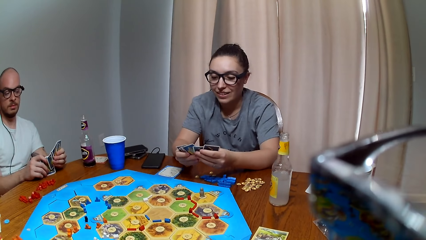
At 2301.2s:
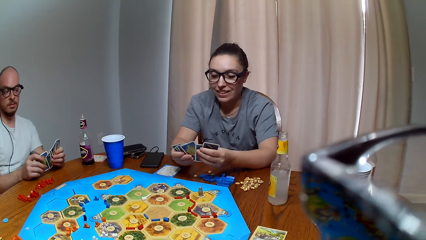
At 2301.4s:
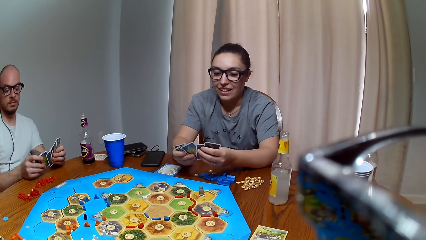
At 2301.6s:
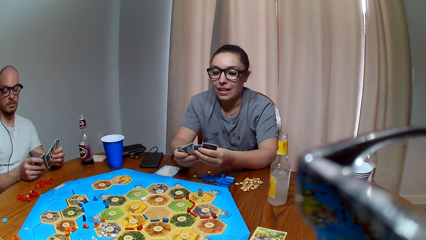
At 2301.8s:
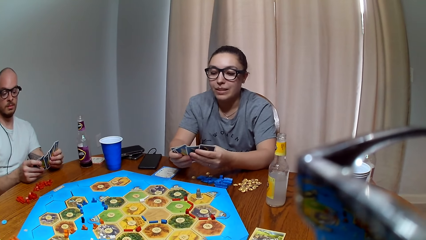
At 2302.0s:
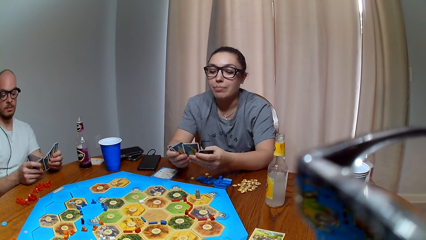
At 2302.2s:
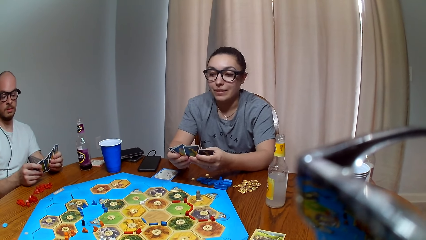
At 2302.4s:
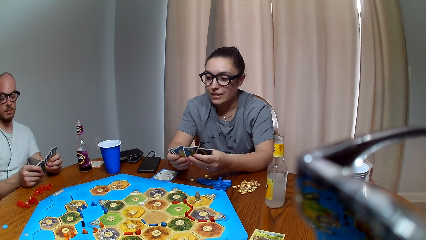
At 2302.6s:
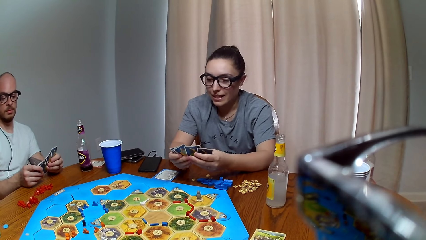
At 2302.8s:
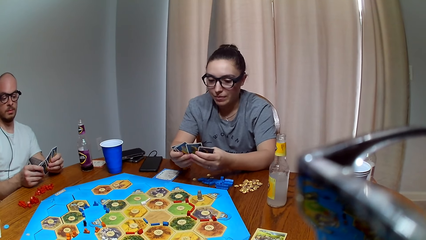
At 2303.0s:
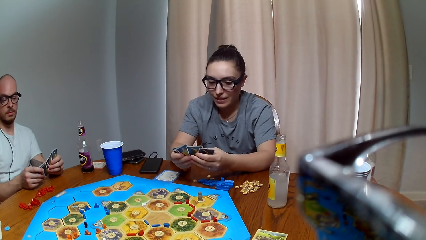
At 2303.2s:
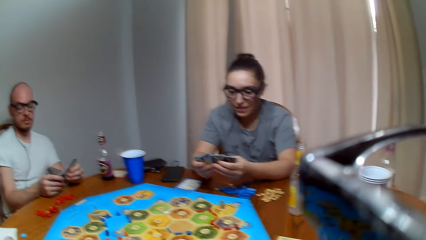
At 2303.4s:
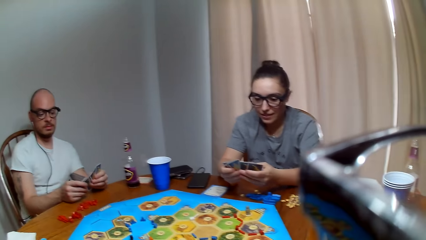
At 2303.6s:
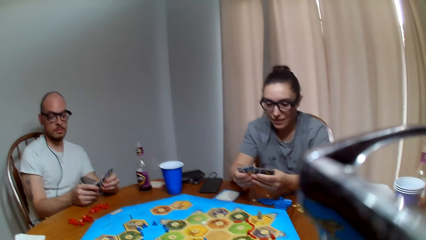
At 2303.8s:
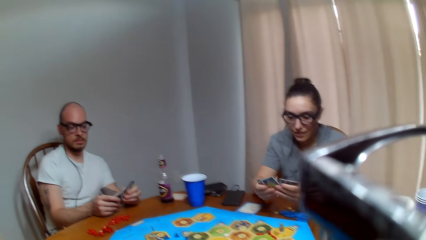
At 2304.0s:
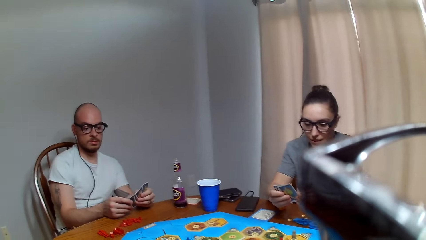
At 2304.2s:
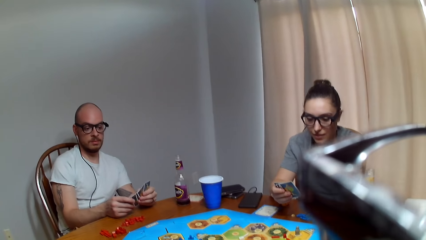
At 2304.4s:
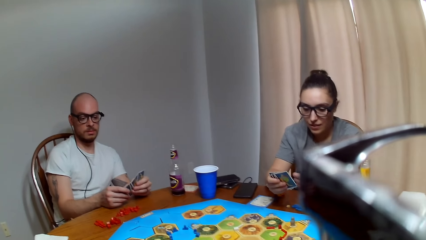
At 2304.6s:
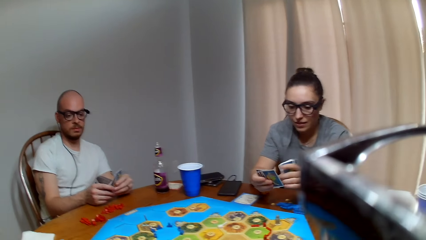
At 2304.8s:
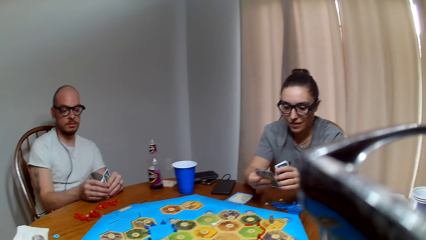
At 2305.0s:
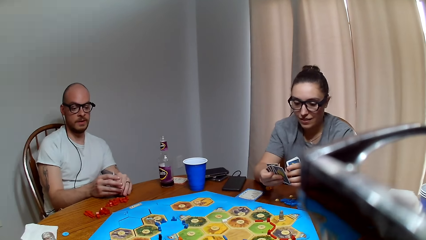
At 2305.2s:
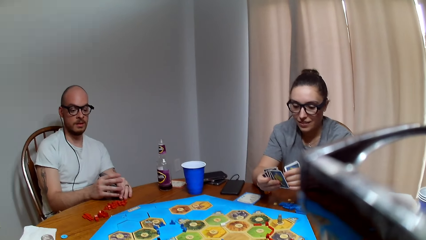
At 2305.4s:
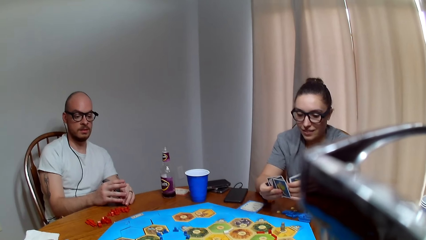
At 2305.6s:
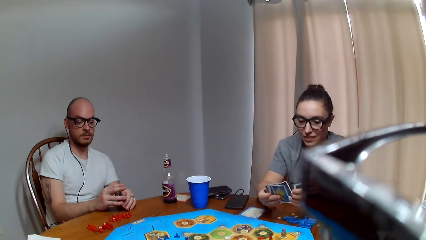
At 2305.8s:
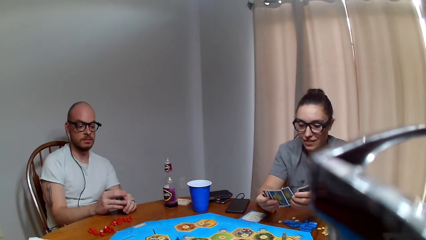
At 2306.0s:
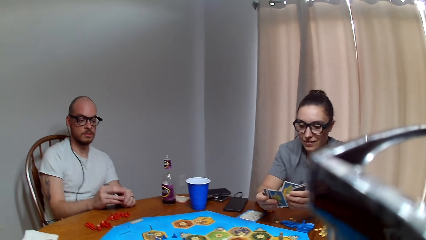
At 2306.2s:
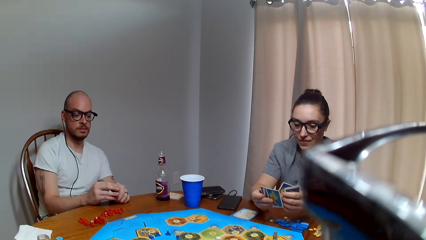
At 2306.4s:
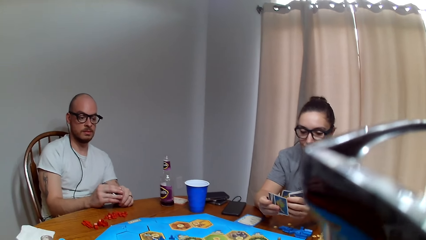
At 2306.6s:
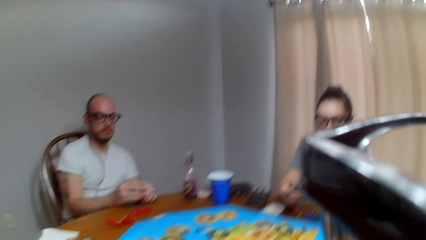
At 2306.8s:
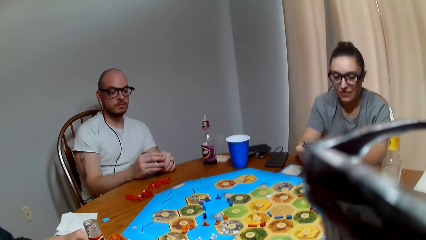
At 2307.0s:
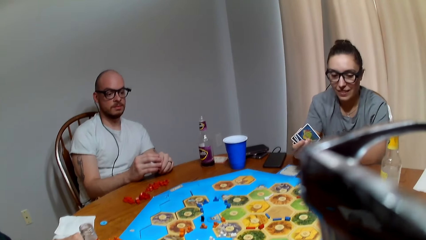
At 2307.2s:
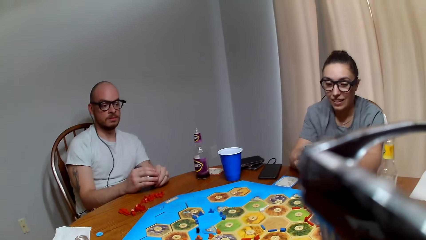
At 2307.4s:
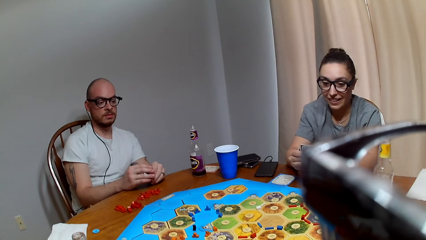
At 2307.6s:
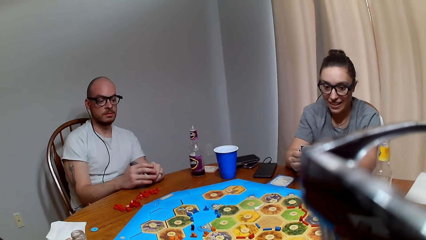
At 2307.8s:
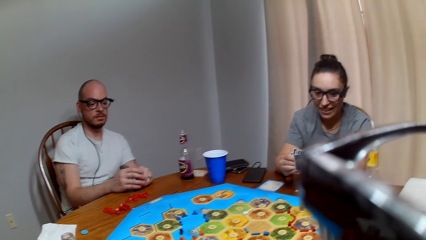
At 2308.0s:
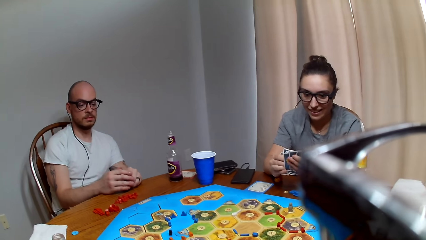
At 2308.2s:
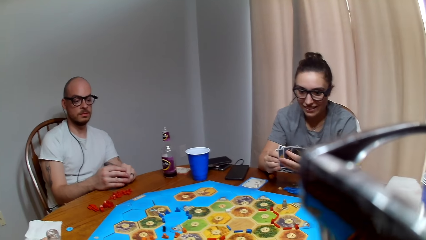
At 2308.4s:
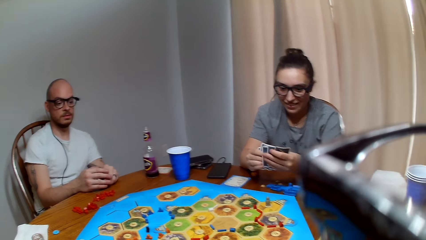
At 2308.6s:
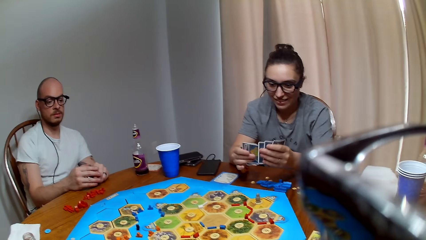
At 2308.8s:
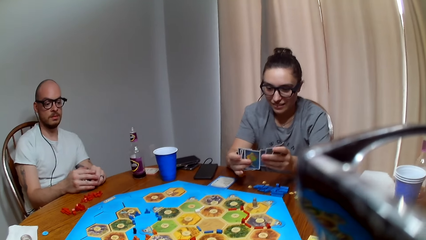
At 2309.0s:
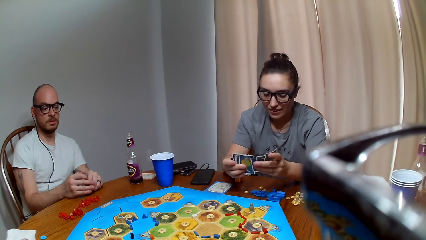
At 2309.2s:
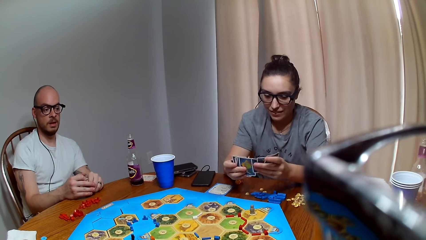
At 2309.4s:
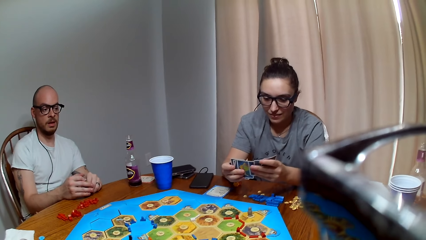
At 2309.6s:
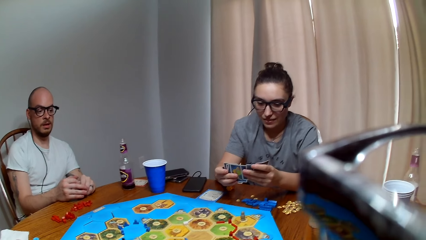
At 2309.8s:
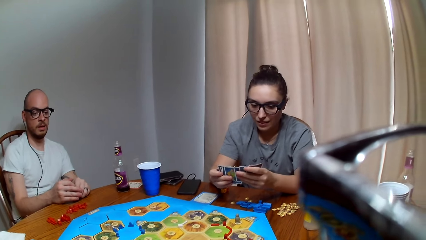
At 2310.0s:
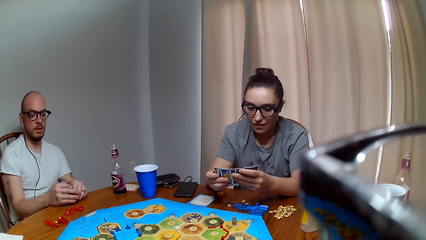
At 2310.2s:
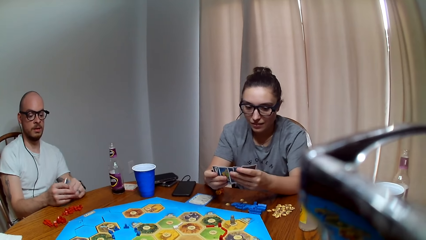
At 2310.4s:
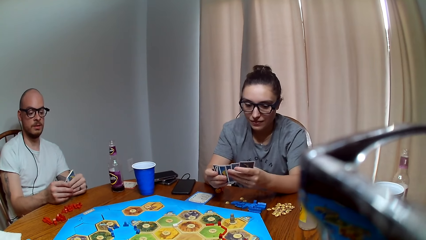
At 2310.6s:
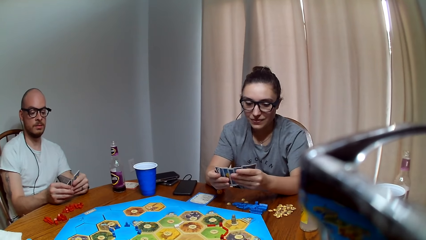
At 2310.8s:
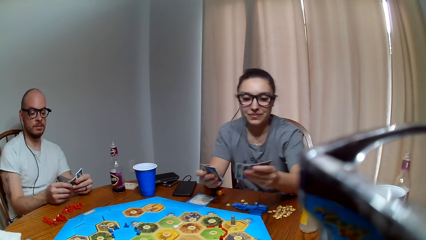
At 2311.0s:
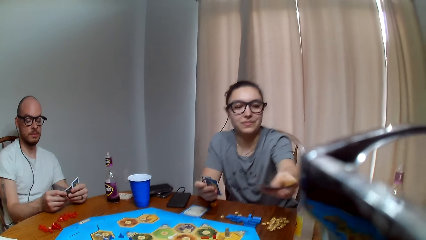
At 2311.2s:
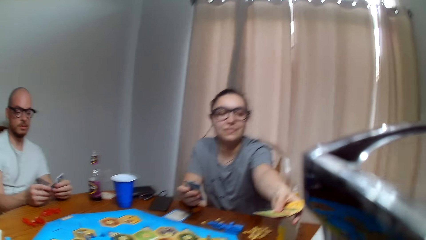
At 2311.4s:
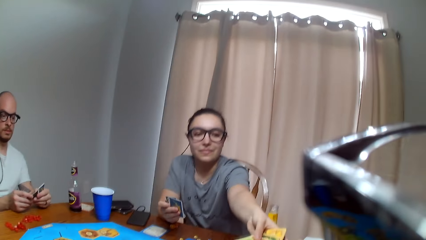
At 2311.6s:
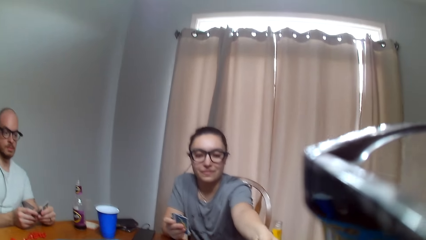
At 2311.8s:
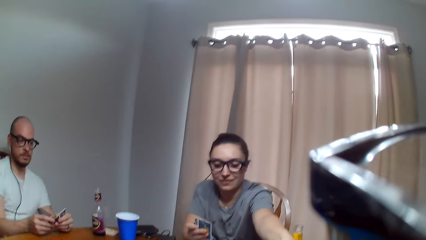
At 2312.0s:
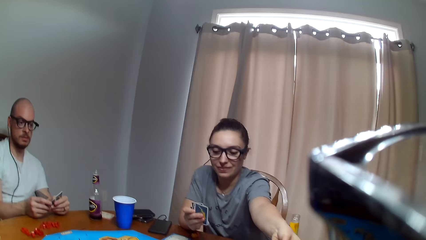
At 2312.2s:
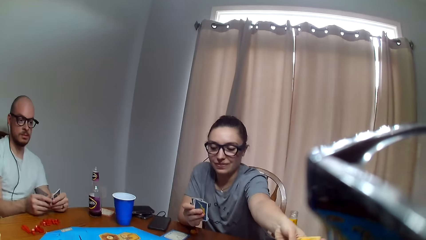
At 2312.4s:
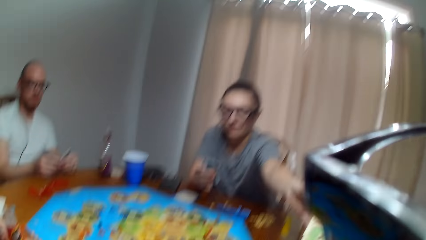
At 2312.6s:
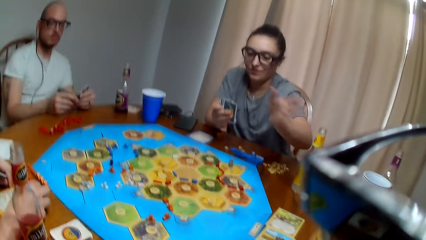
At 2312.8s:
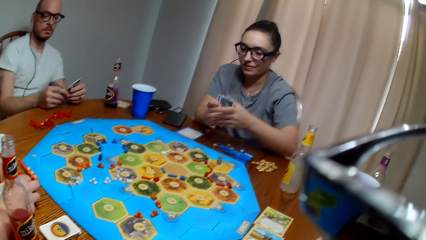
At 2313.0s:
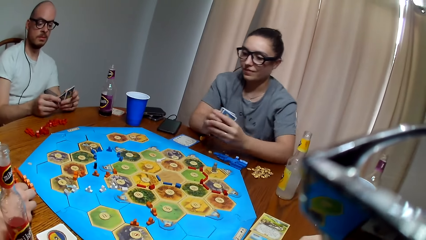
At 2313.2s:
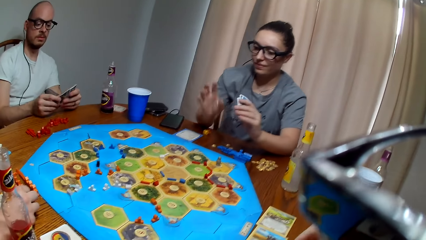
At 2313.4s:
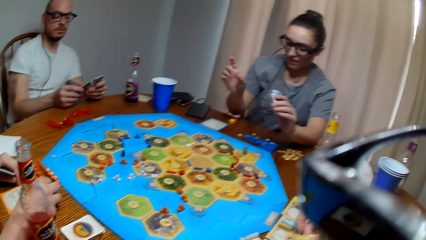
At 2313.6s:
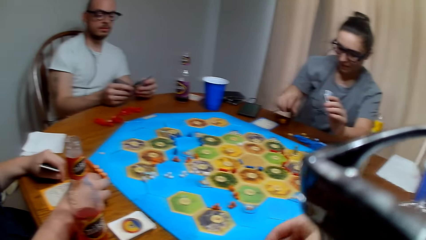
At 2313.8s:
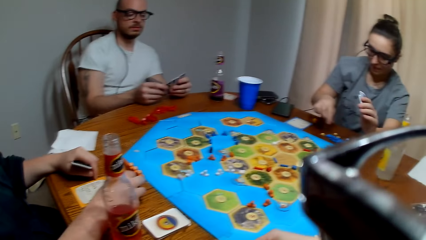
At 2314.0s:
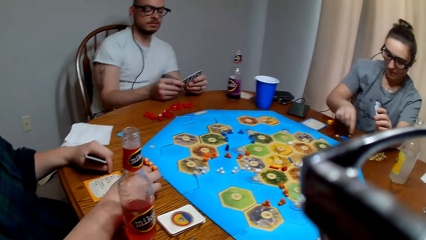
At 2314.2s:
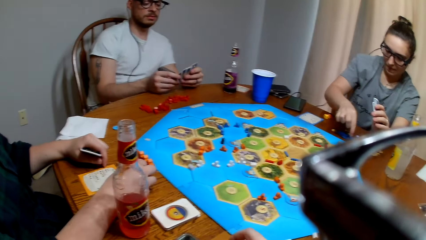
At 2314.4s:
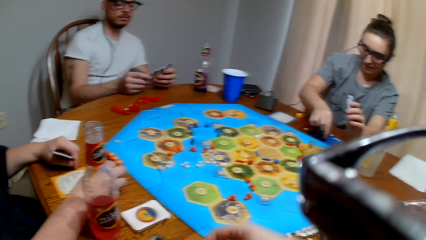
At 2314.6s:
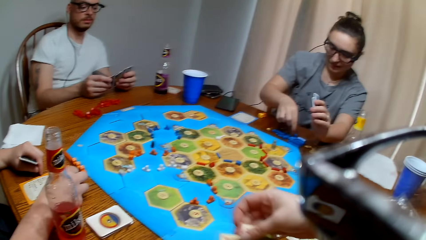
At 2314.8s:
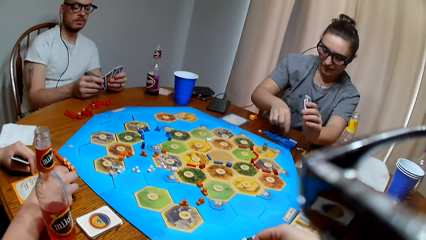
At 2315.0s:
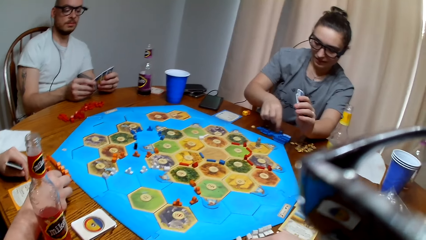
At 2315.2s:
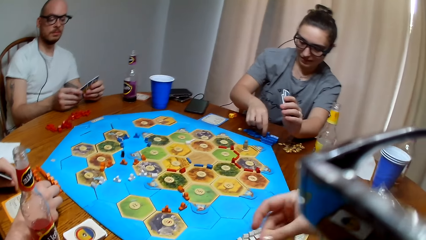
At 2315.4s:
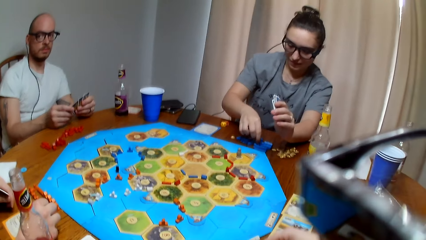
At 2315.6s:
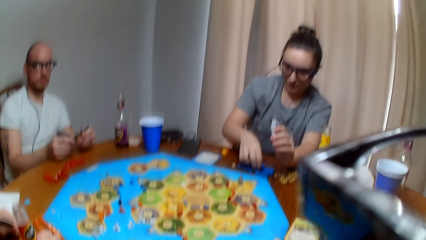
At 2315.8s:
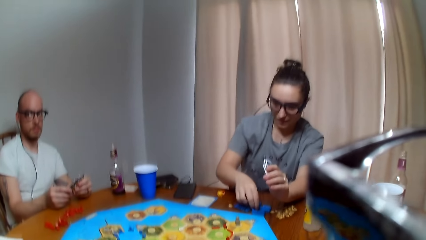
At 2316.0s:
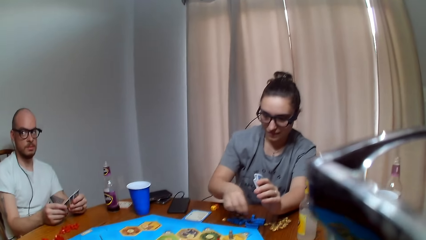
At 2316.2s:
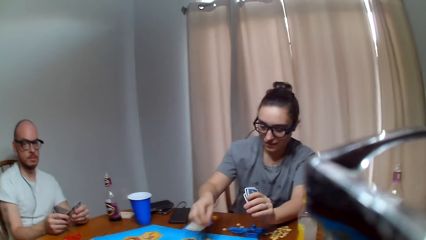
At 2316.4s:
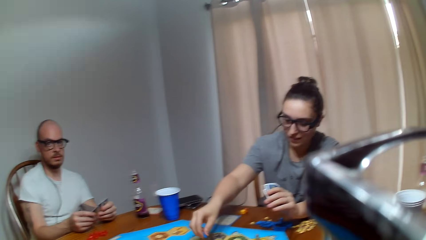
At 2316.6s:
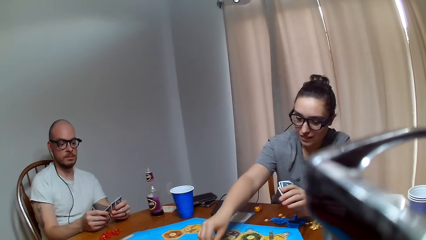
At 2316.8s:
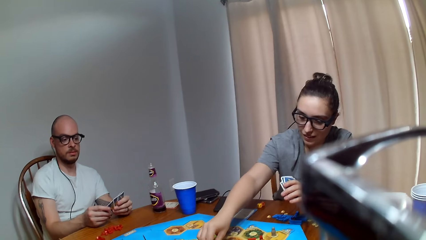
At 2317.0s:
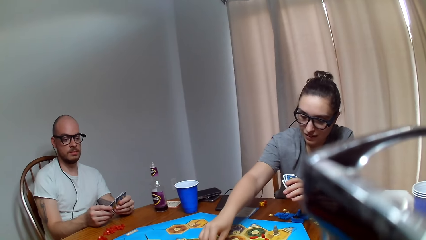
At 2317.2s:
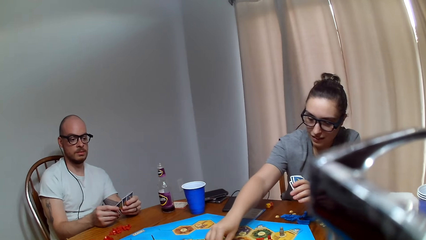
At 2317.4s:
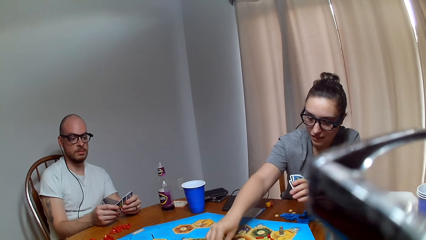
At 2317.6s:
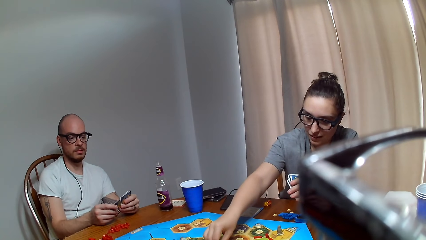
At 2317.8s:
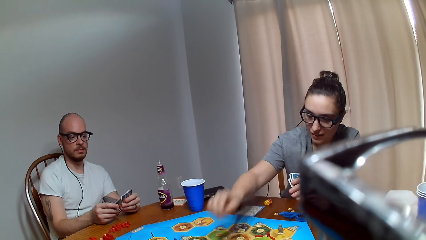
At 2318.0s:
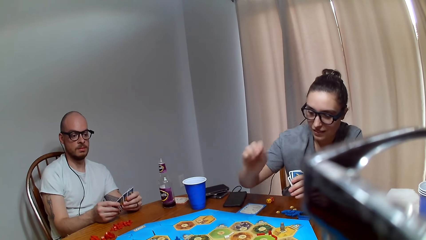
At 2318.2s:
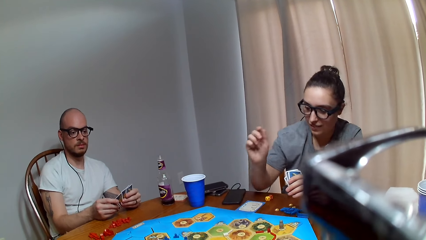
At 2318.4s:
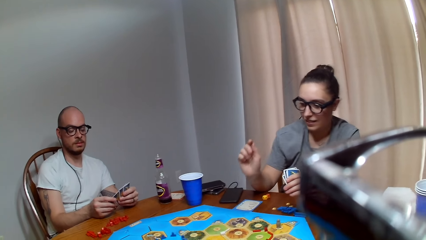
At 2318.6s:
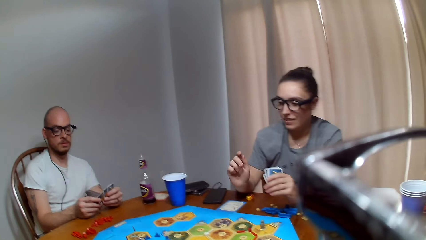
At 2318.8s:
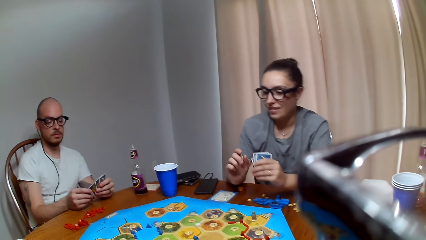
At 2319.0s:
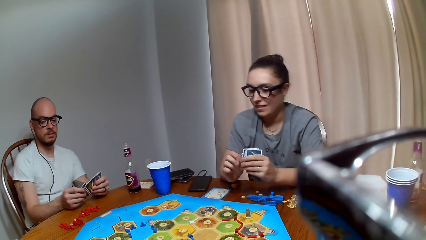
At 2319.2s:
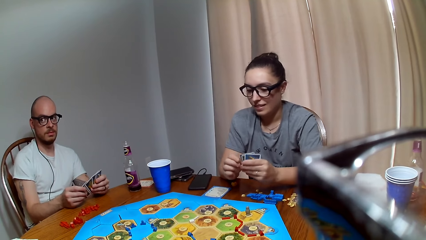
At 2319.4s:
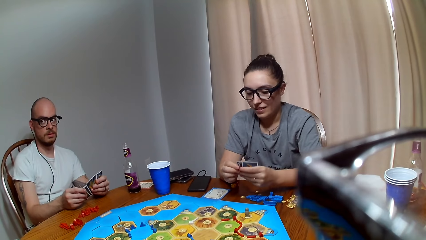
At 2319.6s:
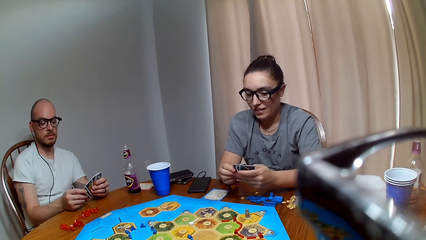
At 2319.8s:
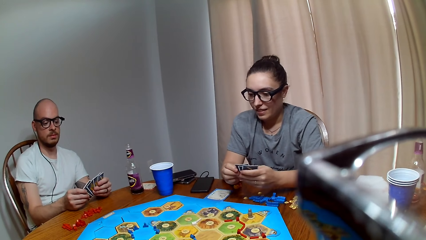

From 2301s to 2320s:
A woman organizes her cards. A man responds to the woman. The woman arranges the cards. The camera wearer speaks. The woman hands over a card to the camera wearer. She picks a peg and places the peg on the game board.
